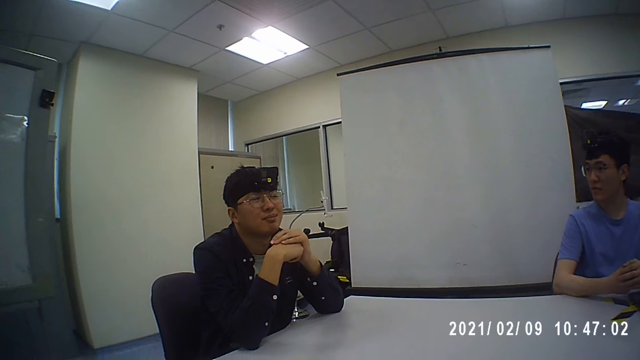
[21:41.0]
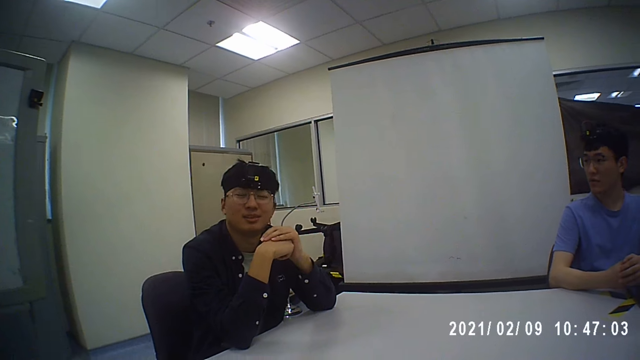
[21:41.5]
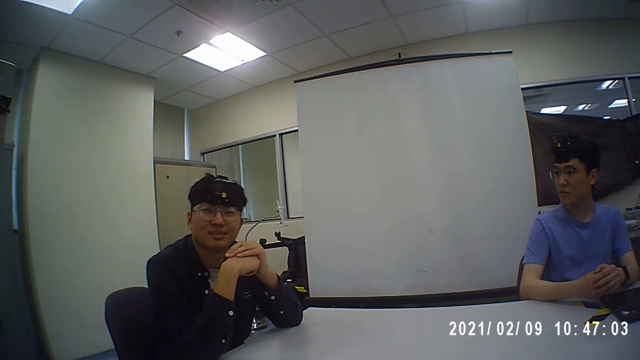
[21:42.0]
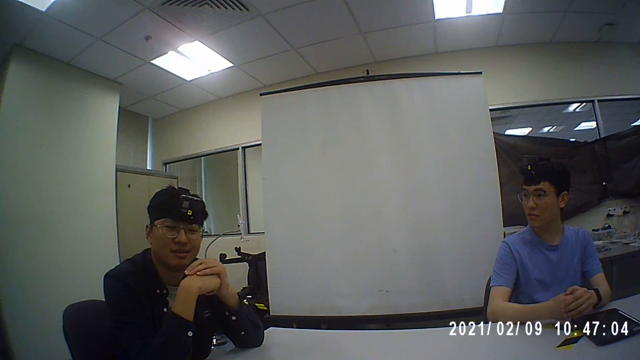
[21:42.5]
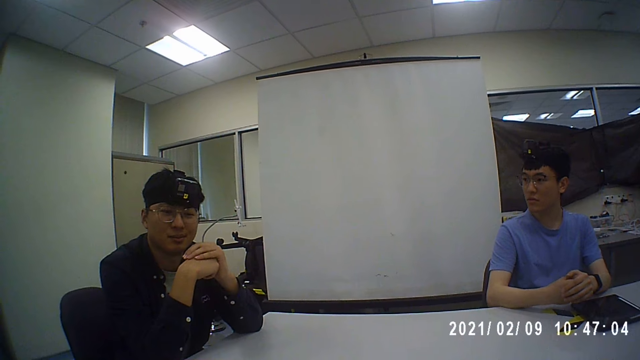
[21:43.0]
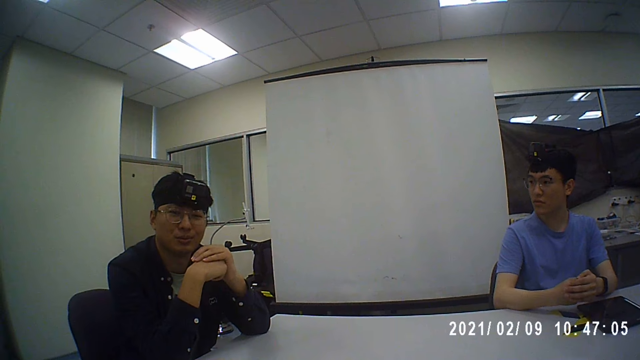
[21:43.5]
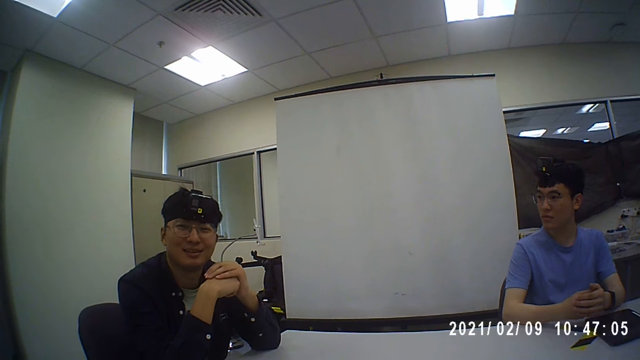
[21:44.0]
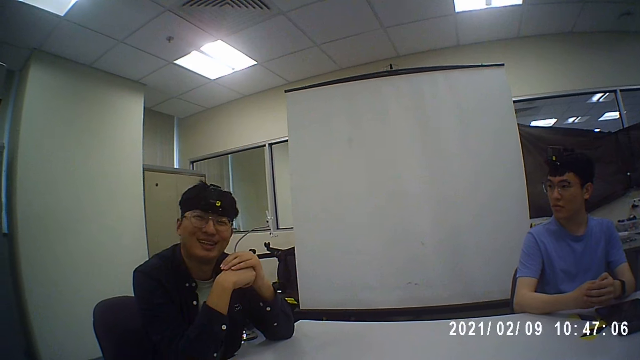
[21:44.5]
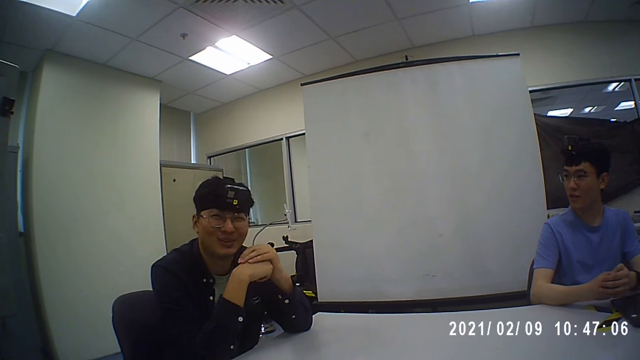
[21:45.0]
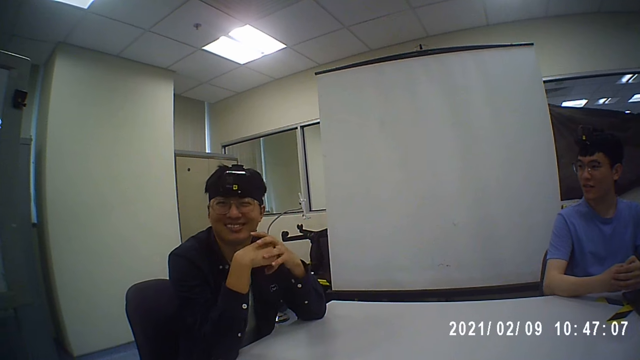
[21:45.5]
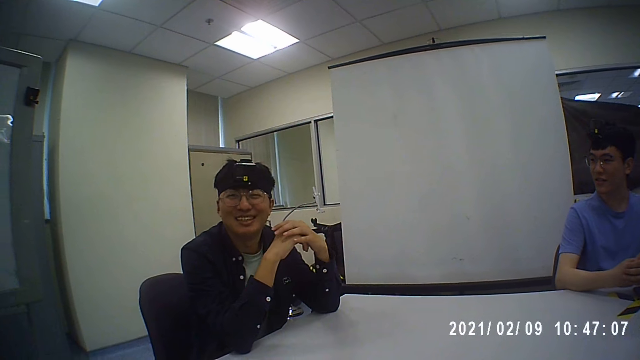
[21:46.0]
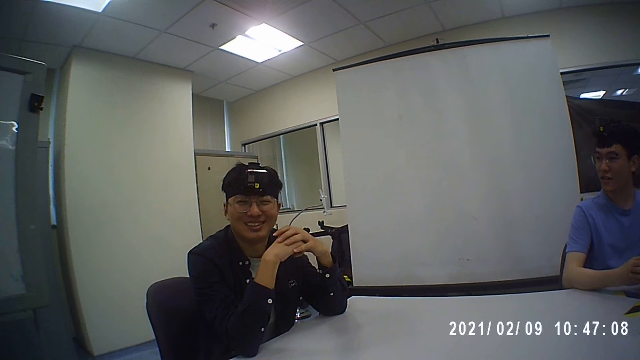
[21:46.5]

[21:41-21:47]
A person talks to the camera wearer and another person.

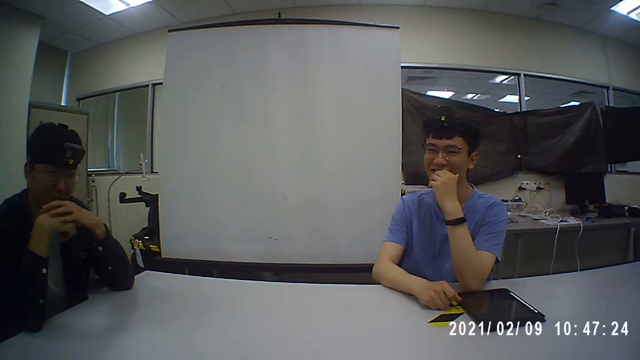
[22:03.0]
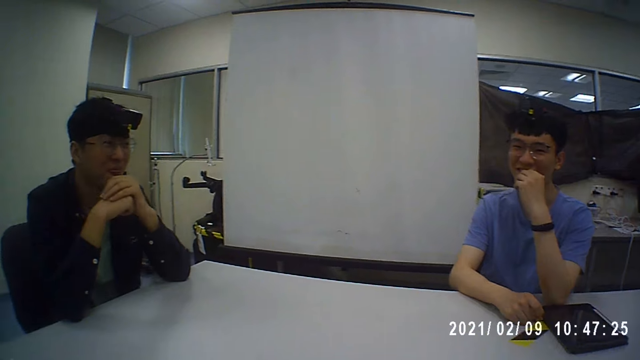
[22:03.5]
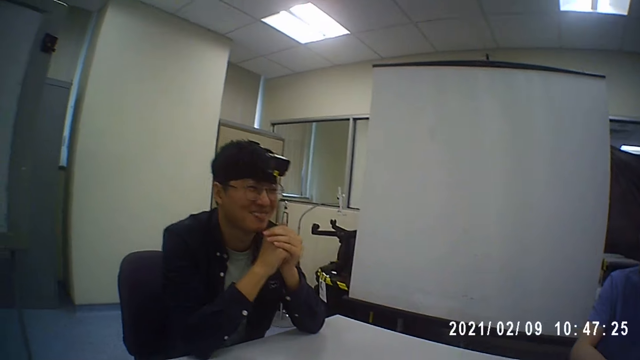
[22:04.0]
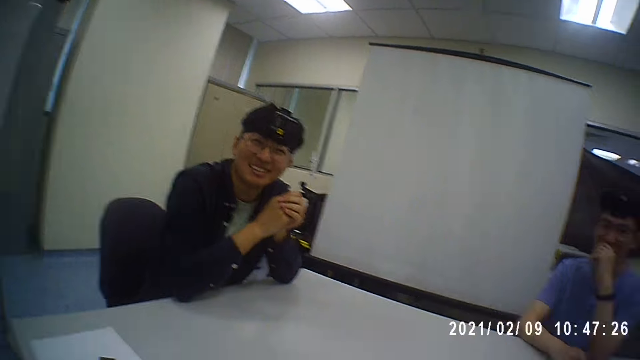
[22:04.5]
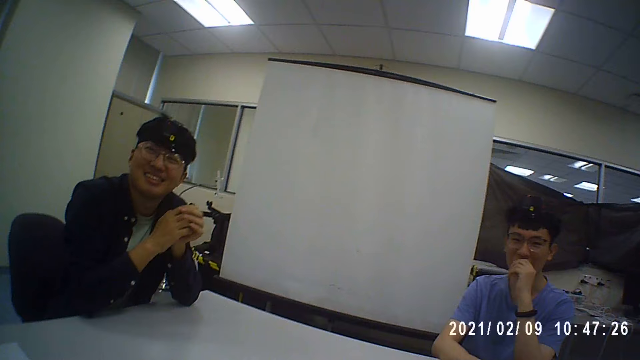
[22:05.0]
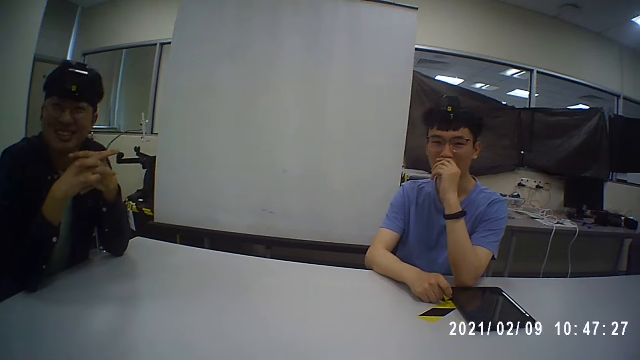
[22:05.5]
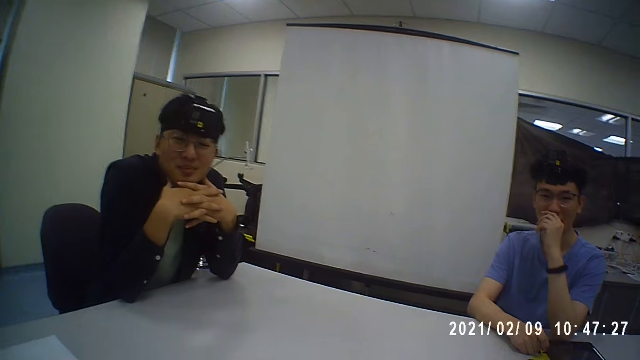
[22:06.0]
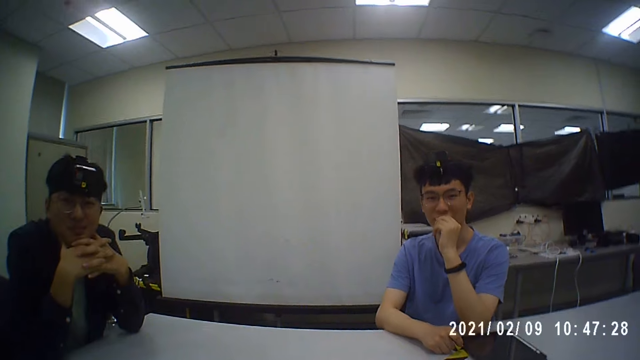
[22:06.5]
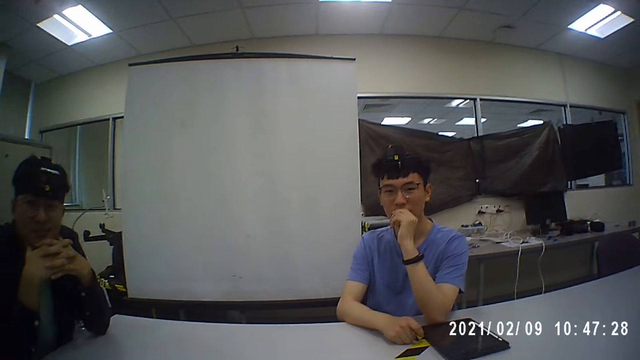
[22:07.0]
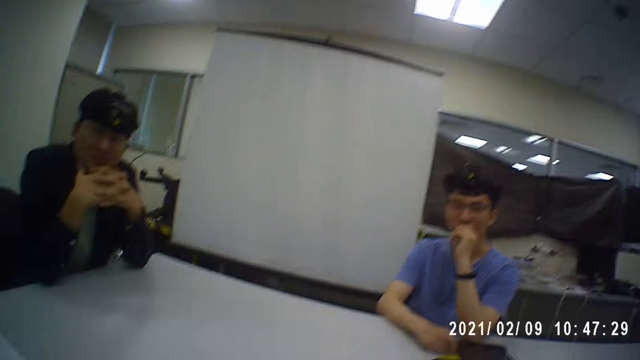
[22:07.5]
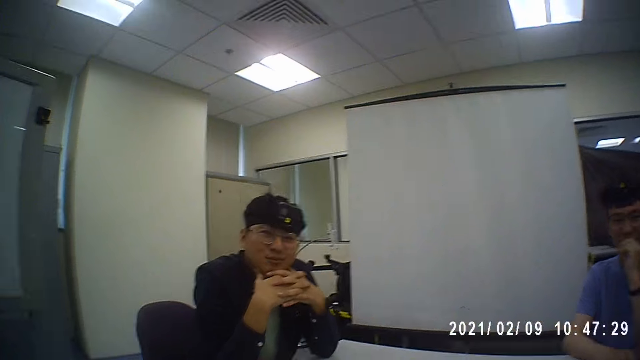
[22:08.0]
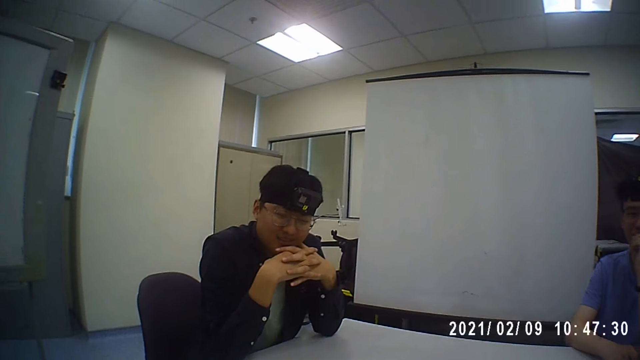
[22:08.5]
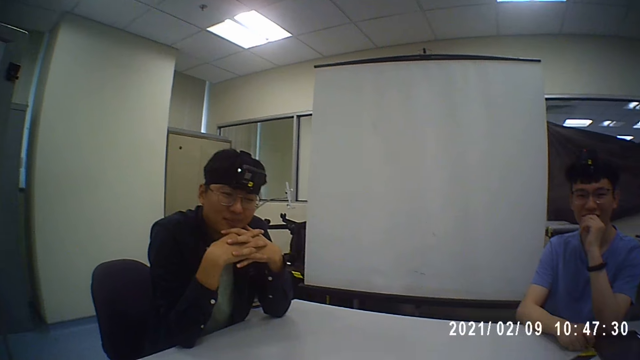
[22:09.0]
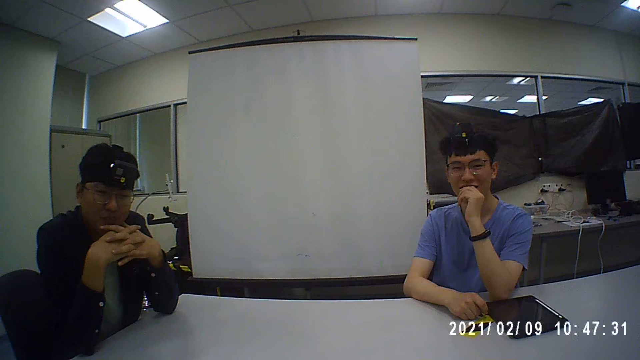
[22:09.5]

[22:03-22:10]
The camera wearer talks to a person and another person.

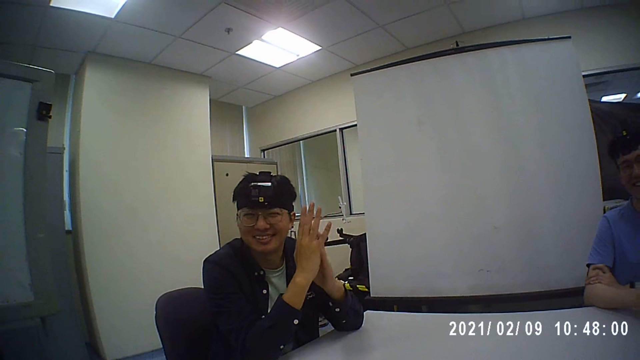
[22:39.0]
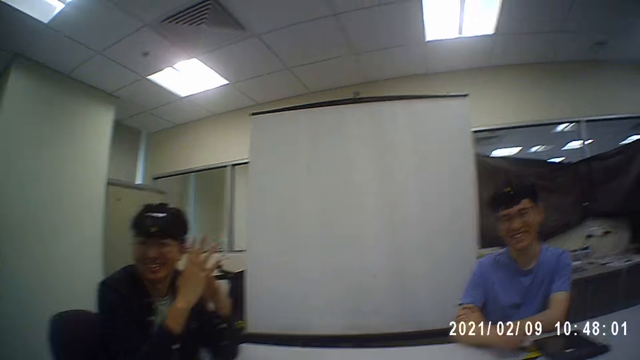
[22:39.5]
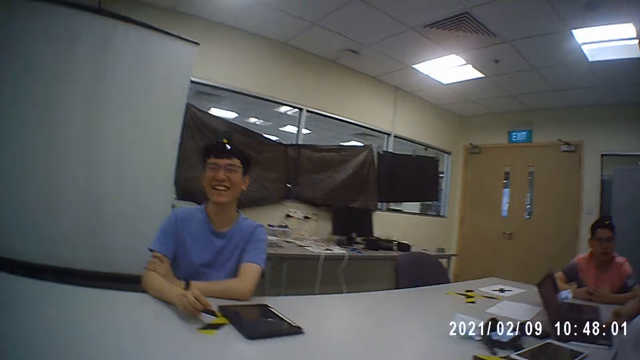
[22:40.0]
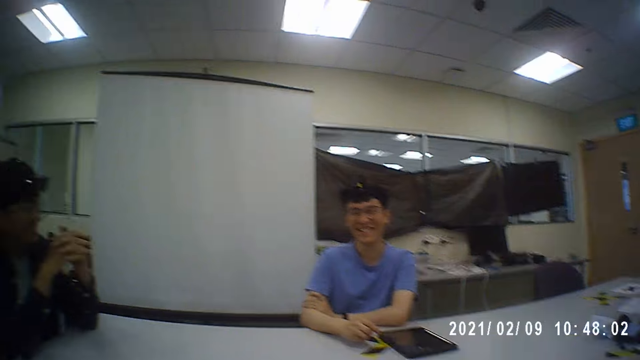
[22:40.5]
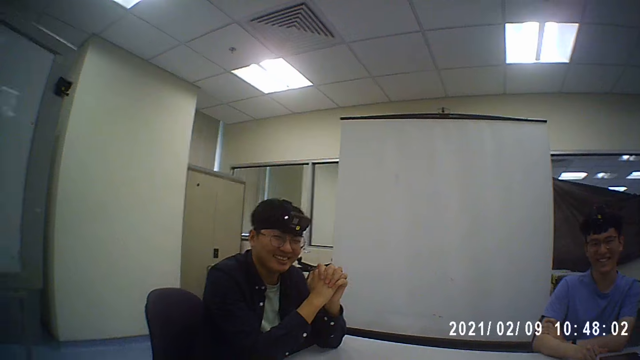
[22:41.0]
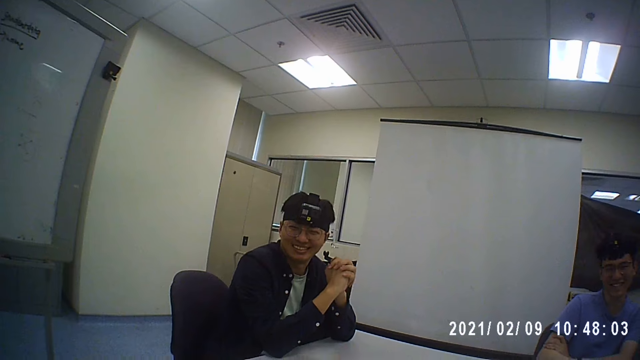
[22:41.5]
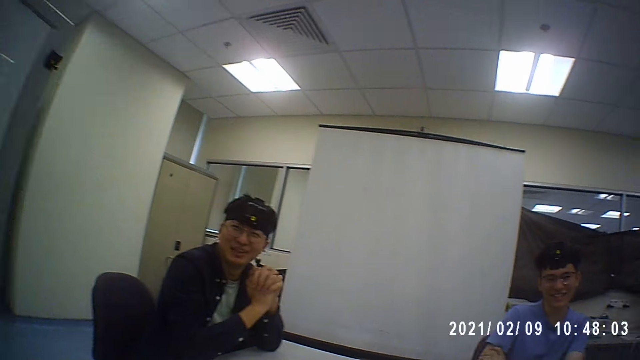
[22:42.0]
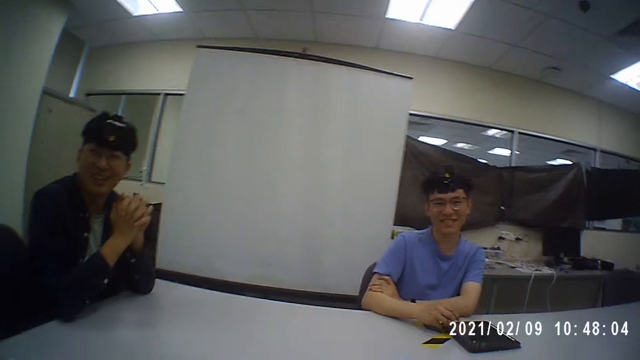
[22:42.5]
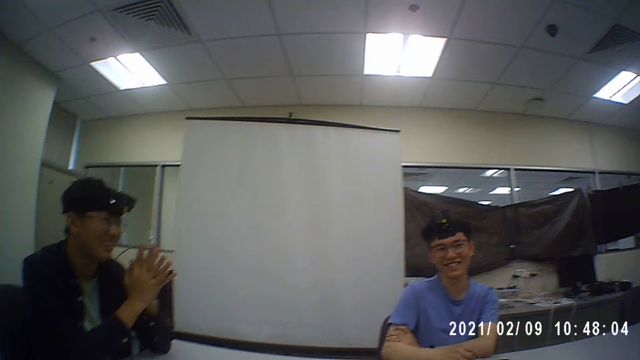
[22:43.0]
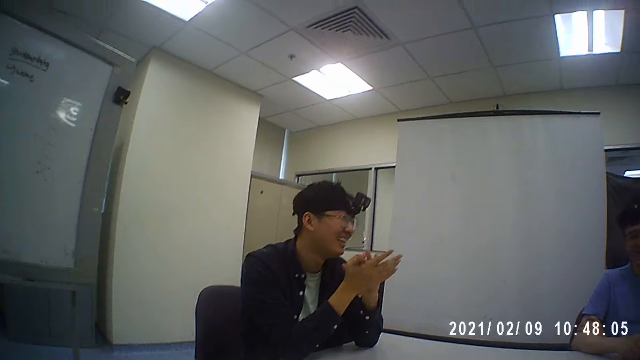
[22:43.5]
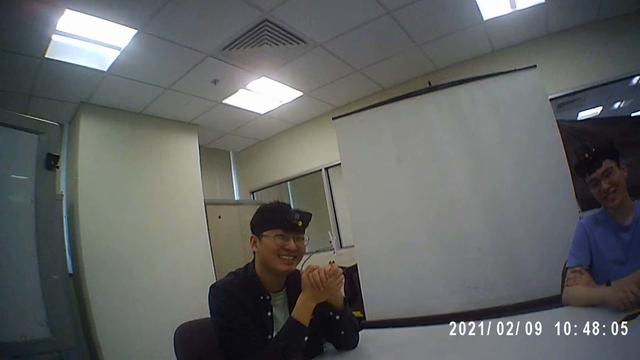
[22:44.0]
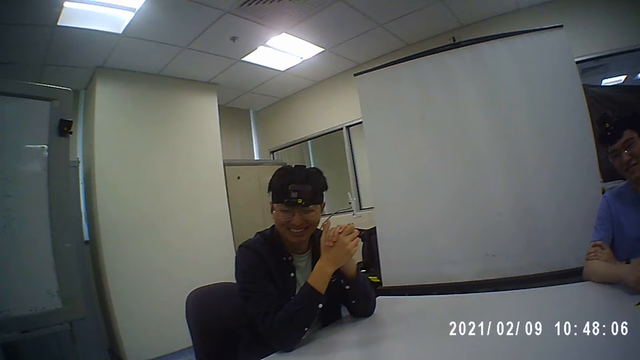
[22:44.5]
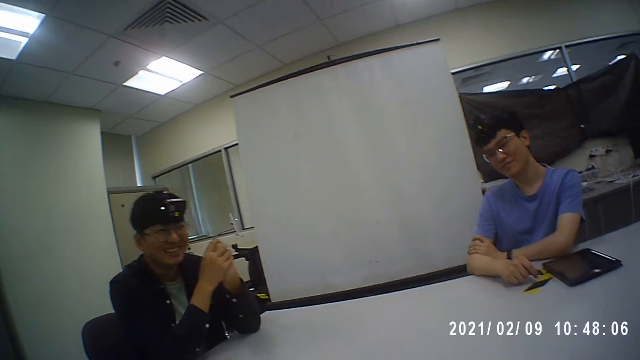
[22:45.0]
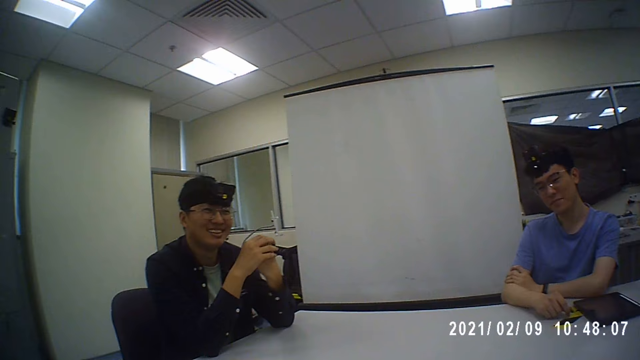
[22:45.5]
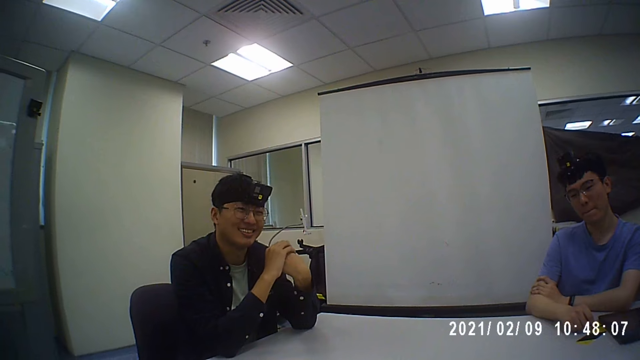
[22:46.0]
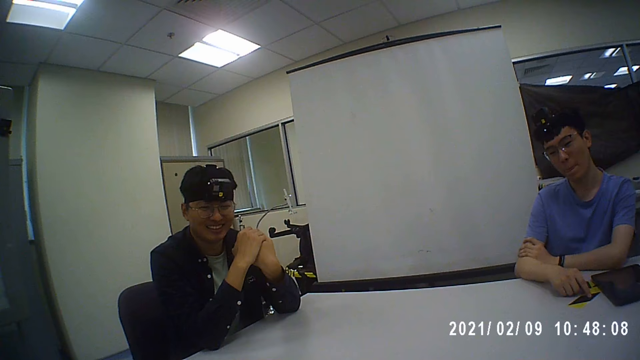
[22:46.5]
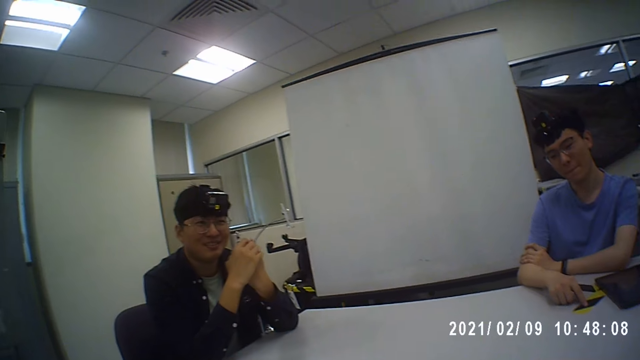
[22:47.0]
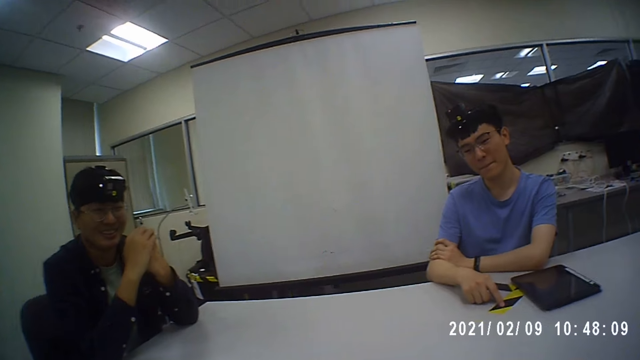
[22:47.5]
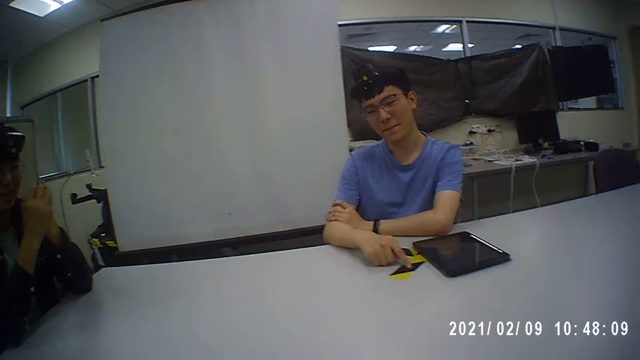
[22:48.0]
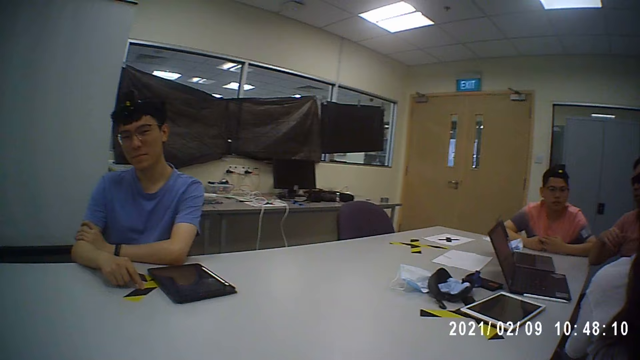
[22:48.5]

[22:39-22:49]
The camera wearer looks around the room.
